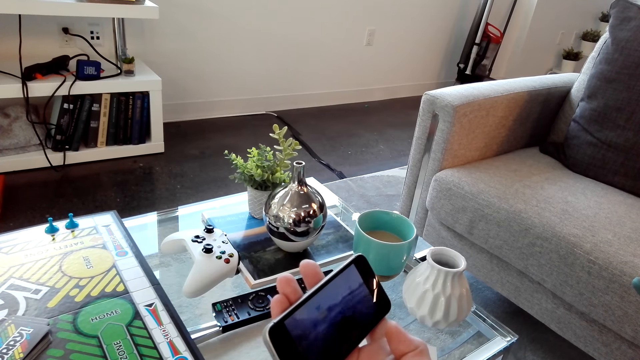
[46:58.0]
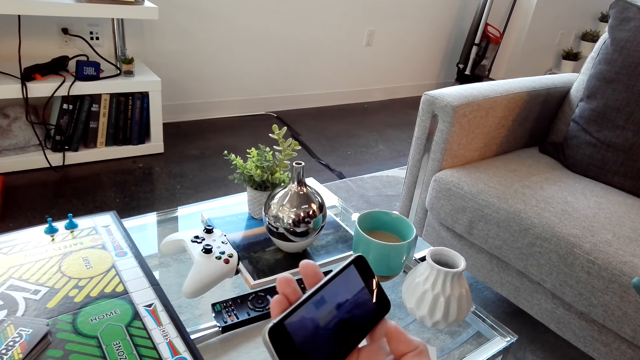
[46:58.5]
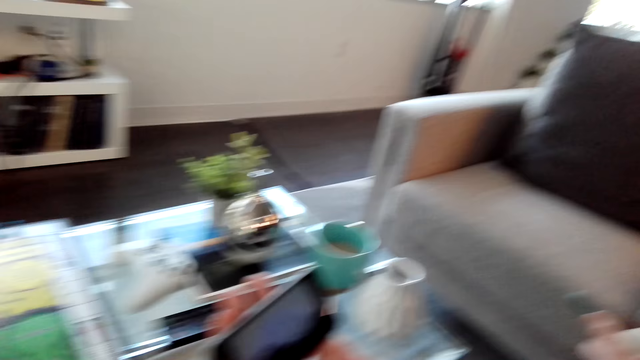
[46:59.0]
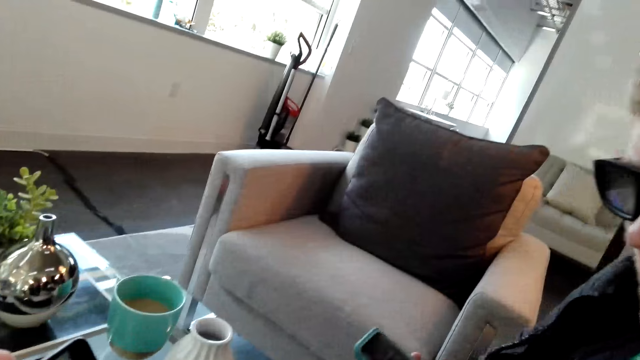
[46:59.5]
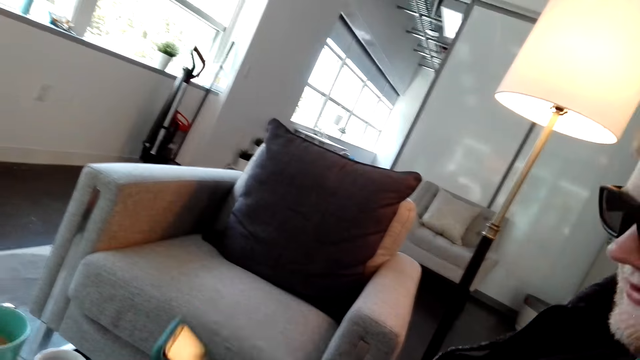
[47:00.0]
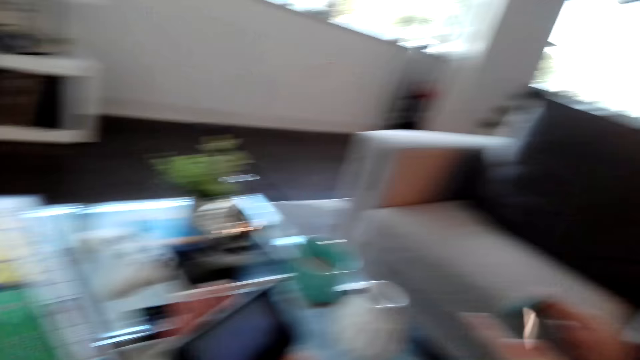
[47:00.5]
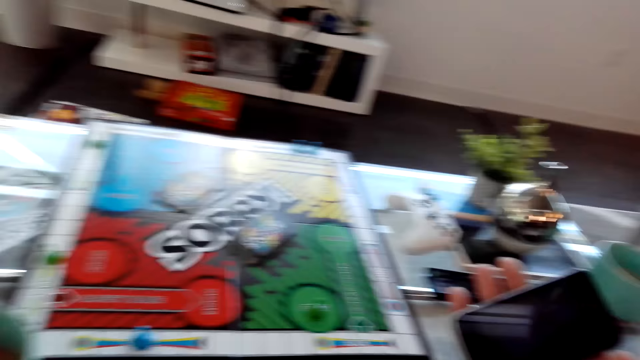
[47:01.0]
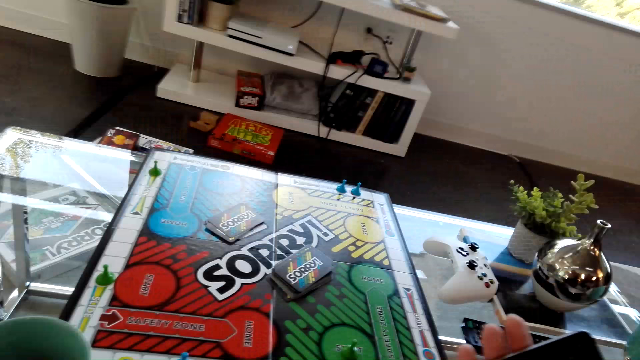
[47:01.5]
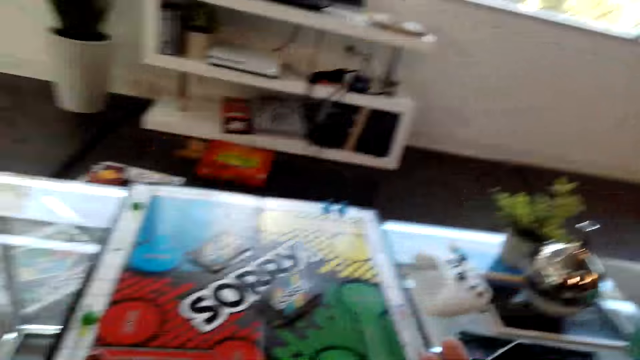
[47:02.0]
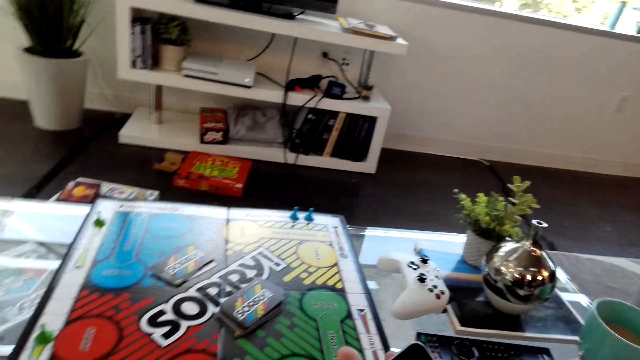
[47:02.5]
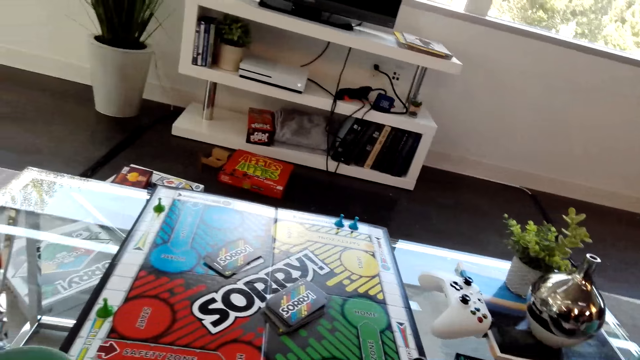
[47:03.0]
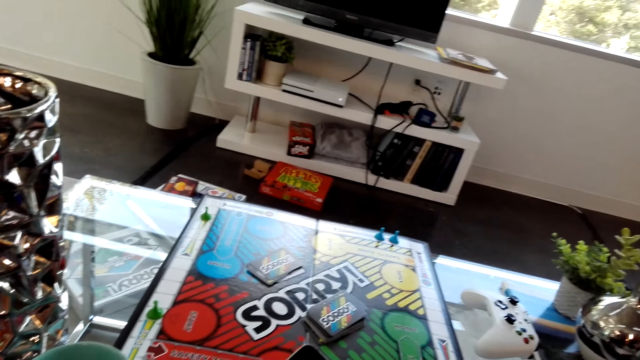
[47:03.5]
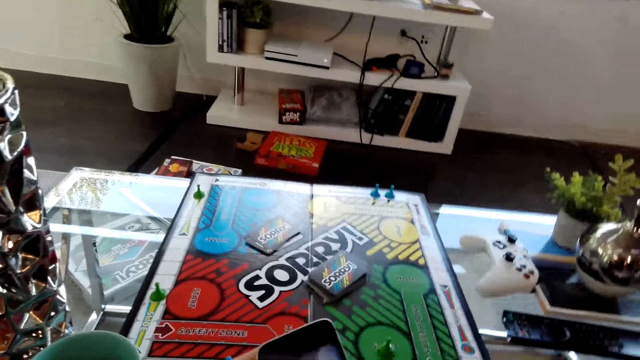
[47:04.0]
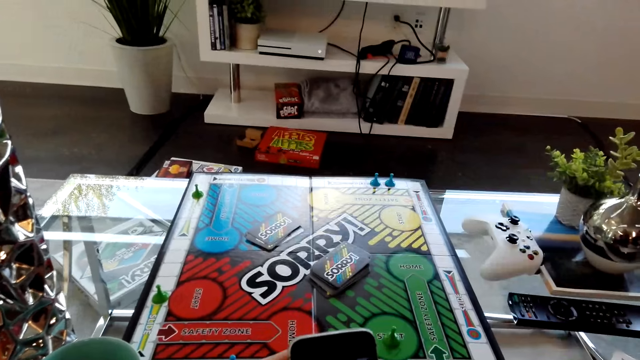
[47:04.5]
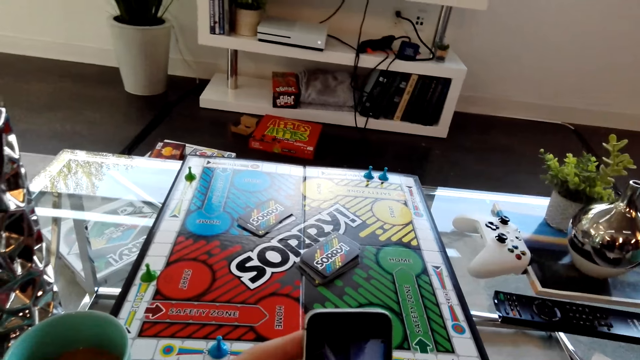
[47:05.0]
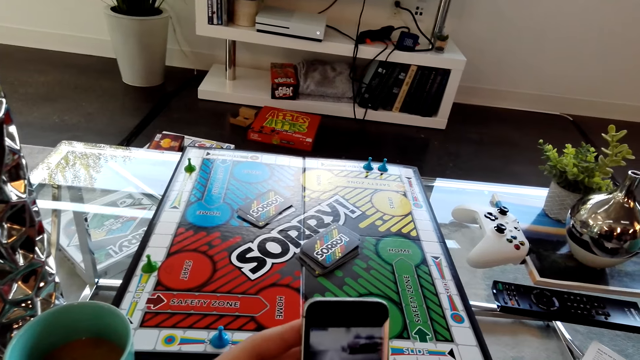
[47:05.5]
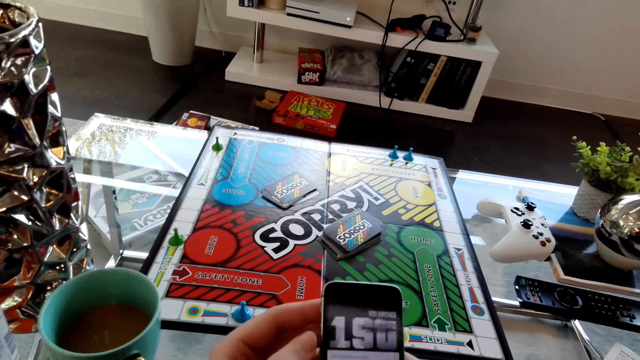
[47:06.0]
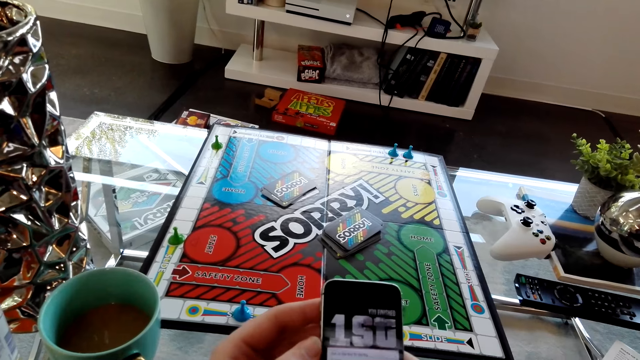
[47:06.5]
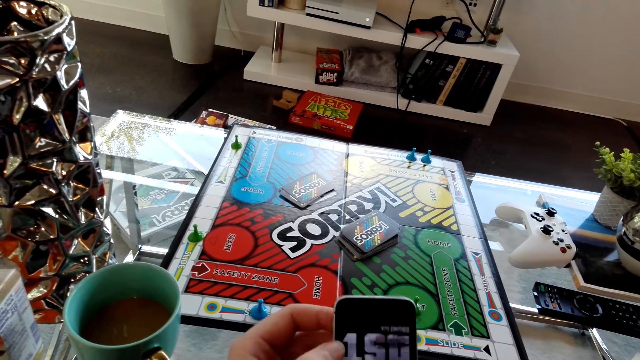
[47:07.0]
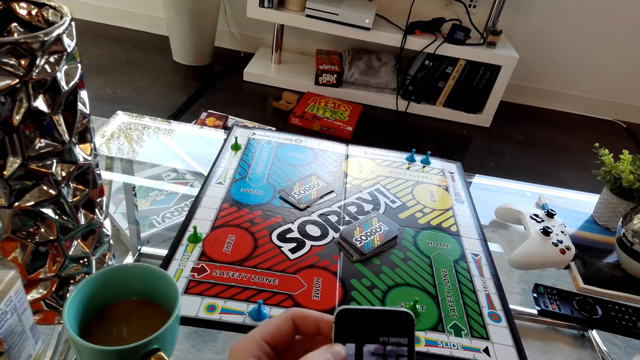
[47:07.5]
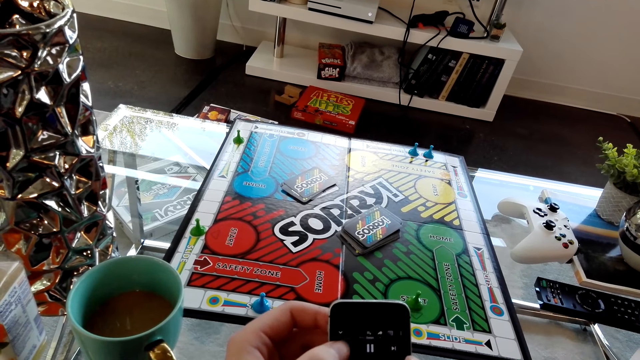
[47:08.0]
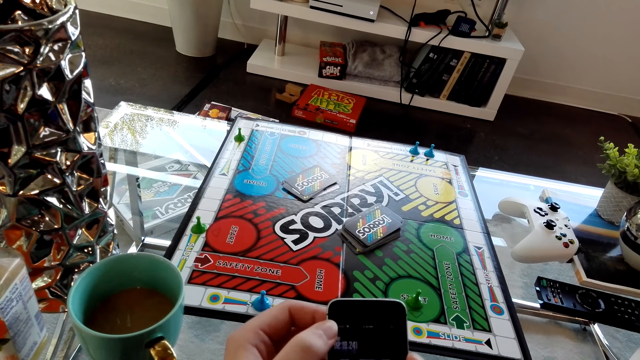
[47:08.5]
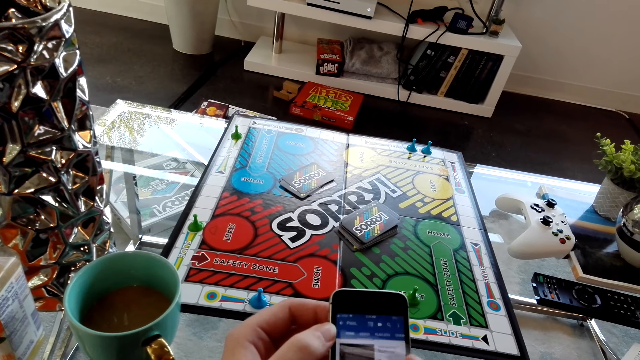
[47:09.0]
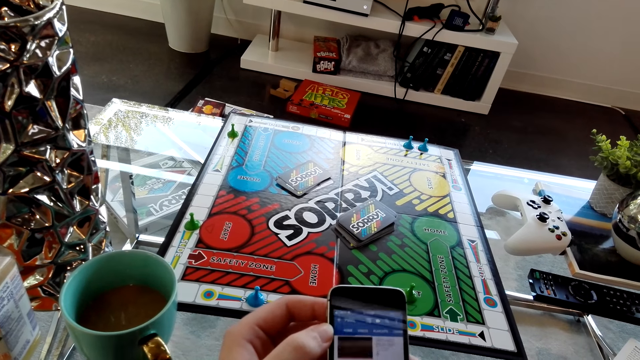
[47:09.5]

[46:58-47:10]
The camera wearer looks around. They walk around the room. They dialogue with a person. They scroll the phone.

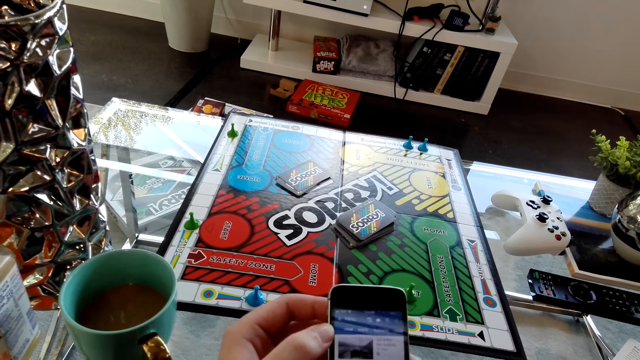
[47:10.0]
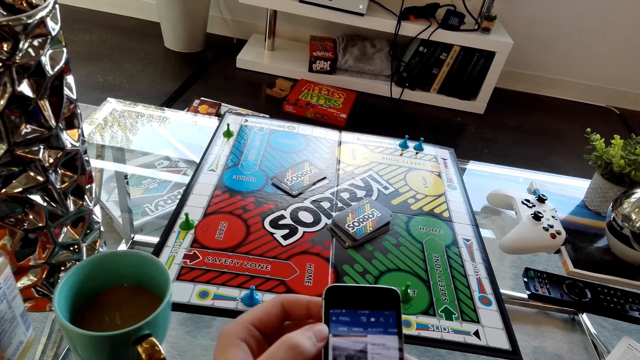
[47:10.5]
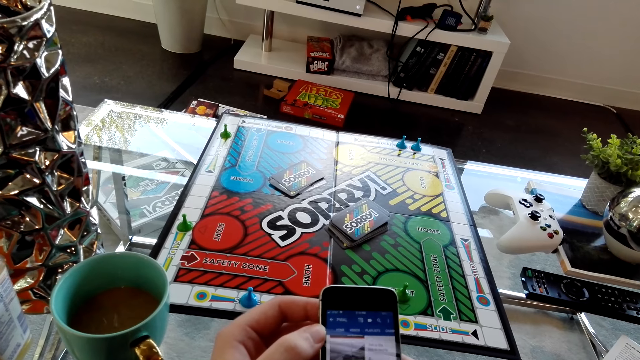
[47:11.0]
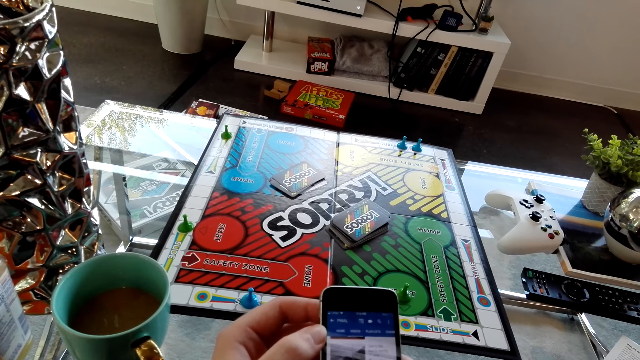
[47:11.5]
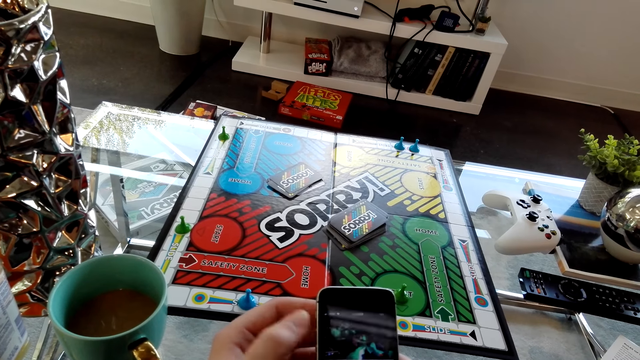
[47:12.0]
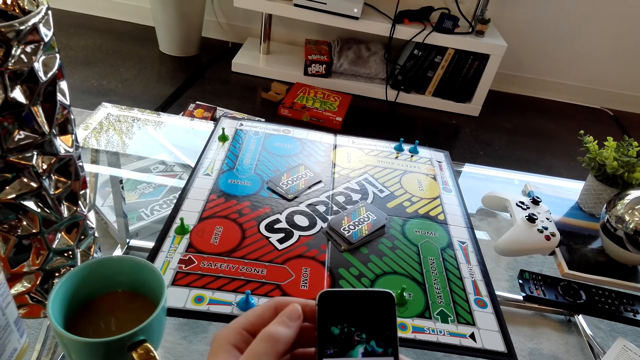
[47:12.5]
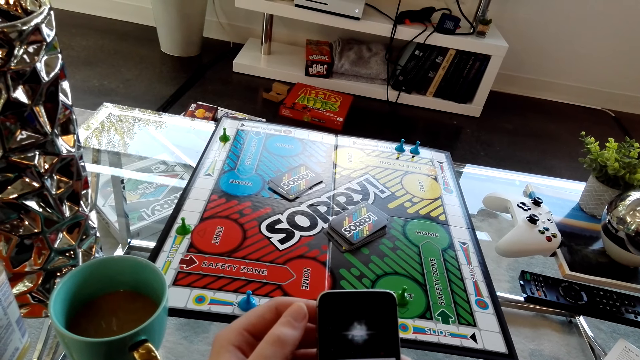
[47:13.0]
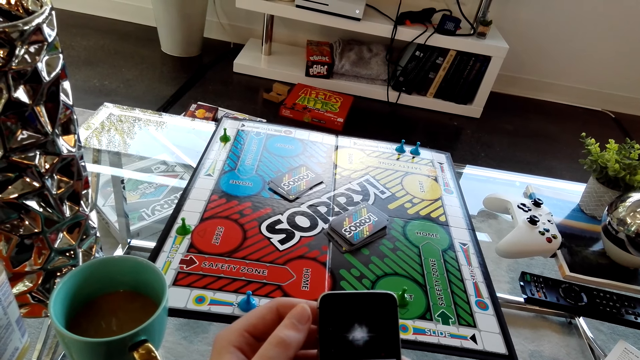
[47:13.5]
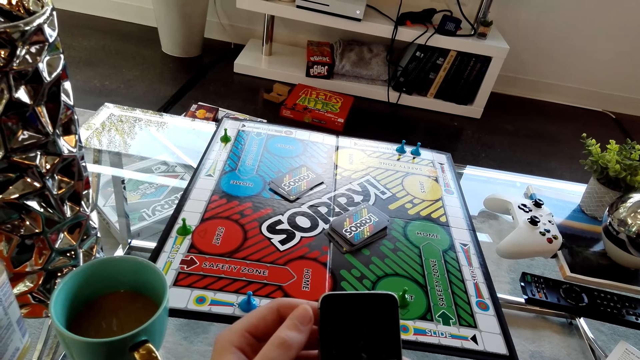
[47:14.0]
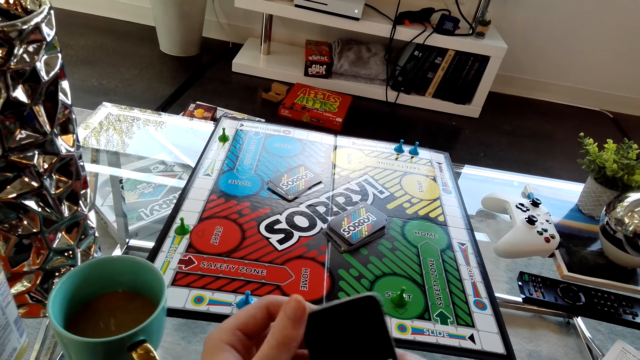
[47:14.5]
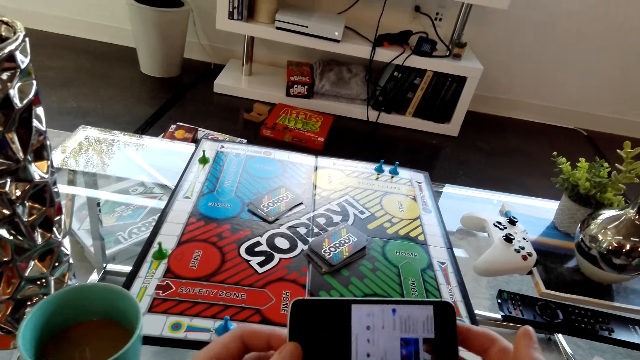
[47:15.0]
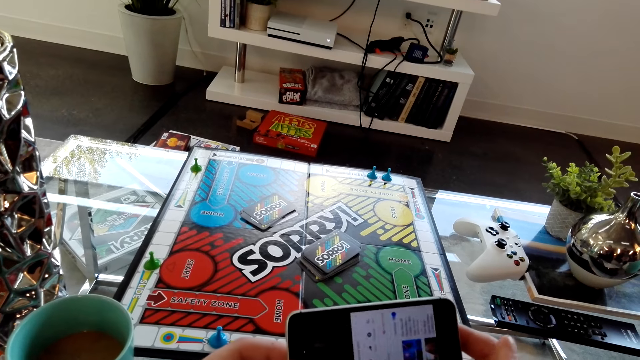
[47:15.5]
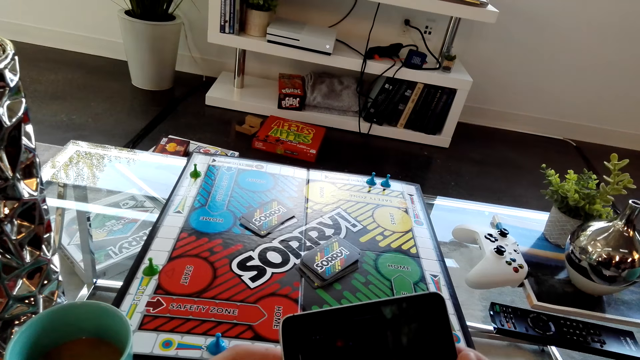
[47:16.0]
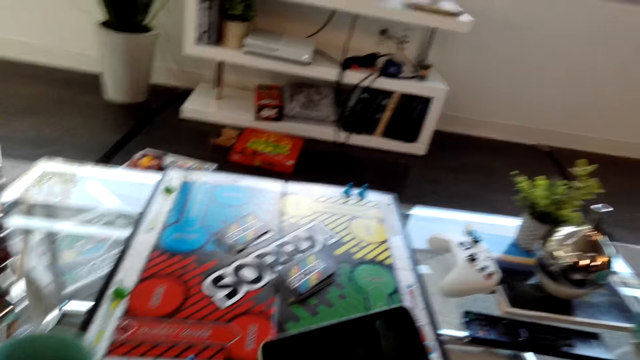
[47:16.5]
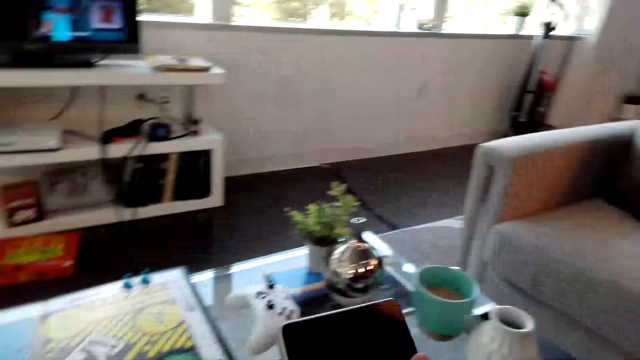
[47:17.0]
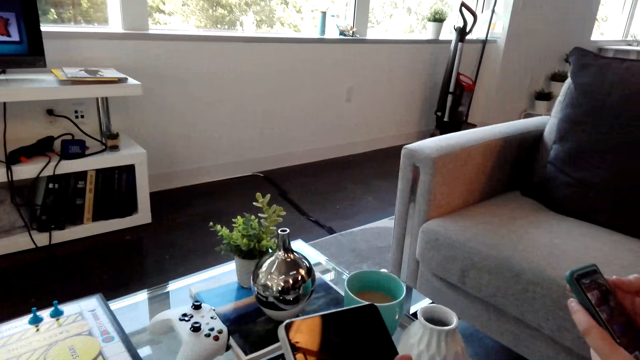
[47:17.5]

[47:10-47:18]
The camera wearer turns the phone. They play a video on the phone. They dialogue with a person. They watch the video on the phone with the person.
